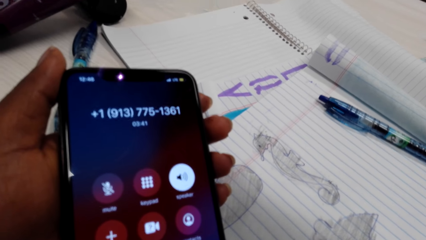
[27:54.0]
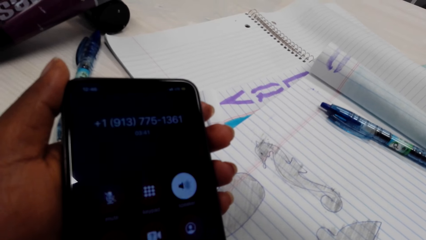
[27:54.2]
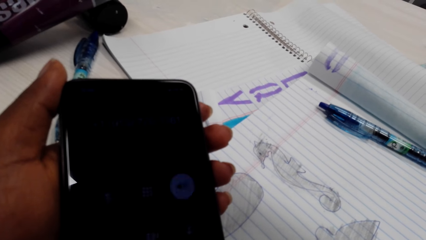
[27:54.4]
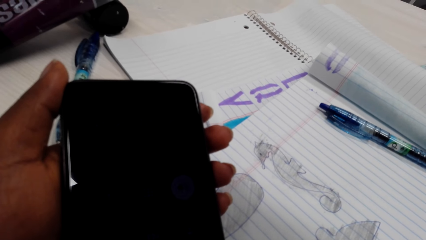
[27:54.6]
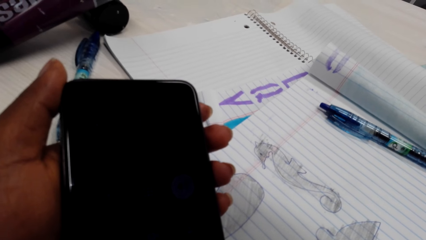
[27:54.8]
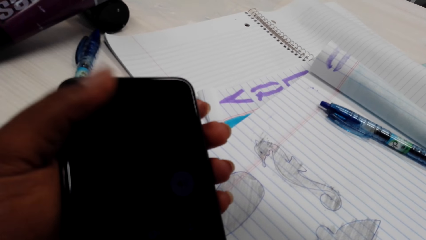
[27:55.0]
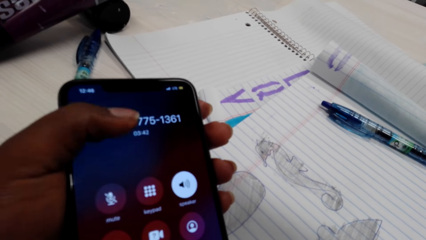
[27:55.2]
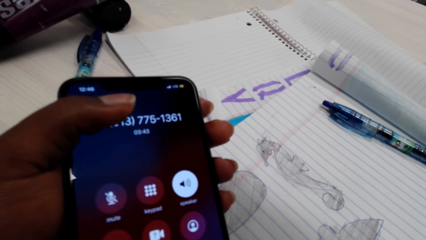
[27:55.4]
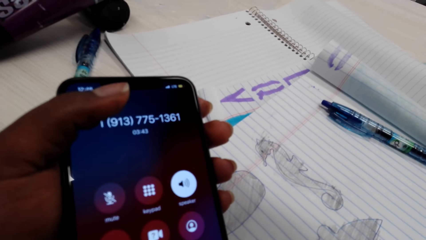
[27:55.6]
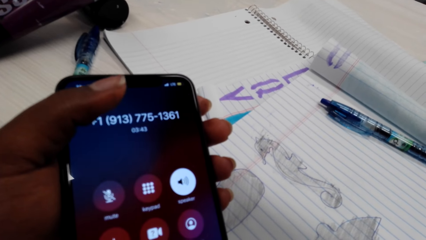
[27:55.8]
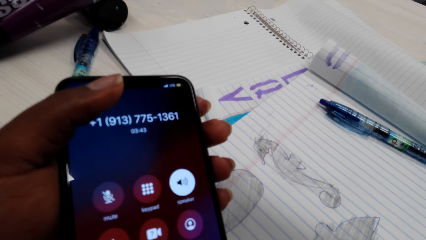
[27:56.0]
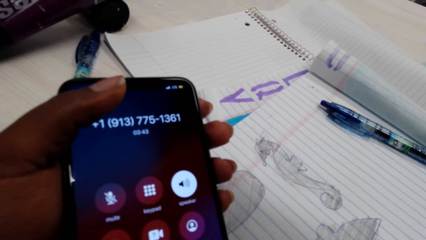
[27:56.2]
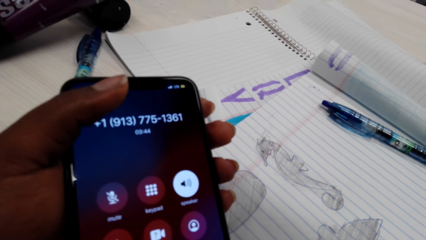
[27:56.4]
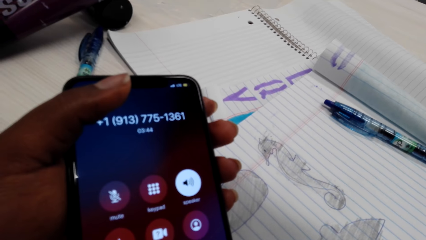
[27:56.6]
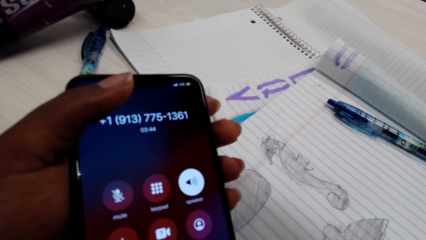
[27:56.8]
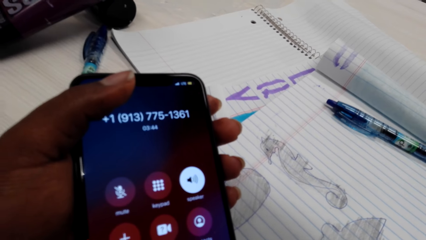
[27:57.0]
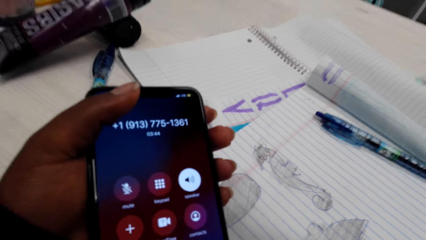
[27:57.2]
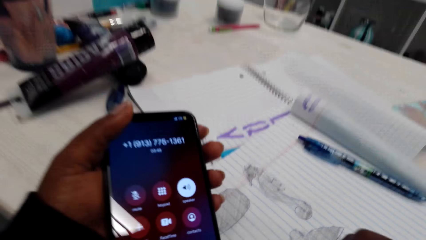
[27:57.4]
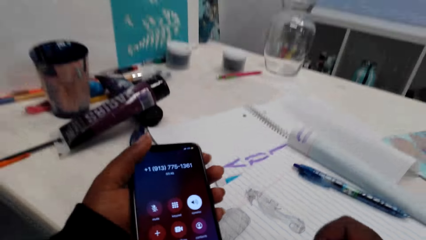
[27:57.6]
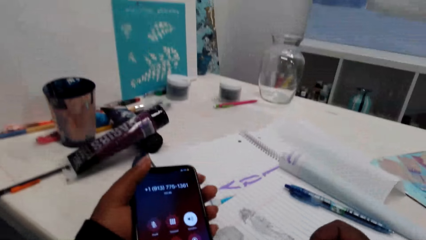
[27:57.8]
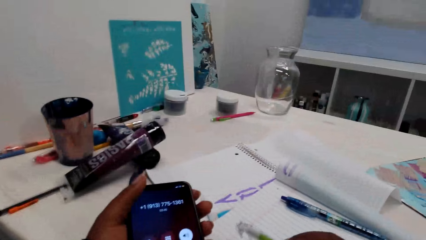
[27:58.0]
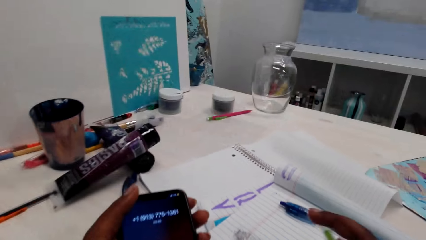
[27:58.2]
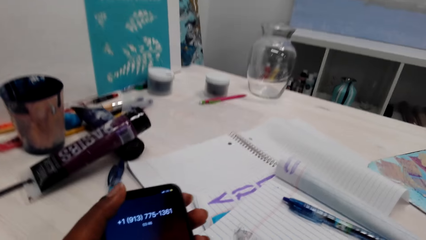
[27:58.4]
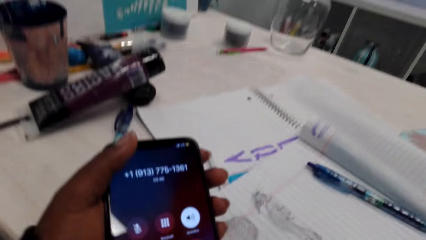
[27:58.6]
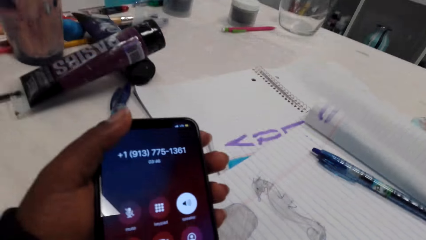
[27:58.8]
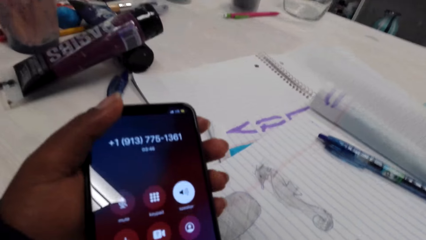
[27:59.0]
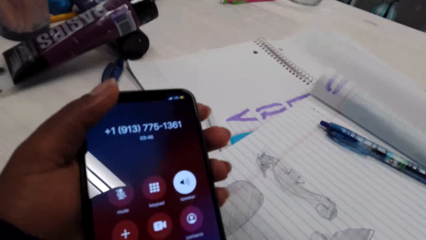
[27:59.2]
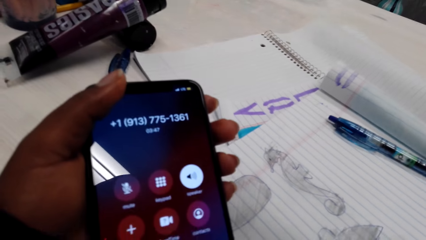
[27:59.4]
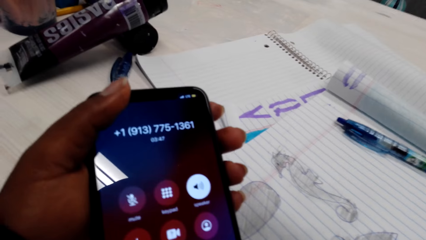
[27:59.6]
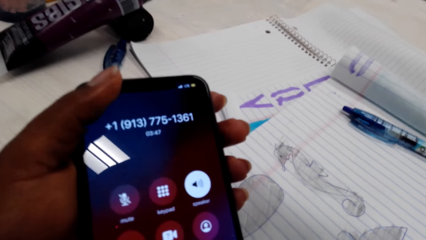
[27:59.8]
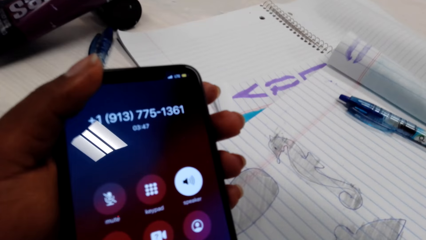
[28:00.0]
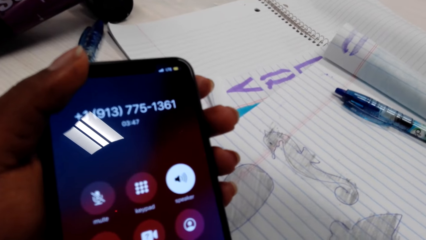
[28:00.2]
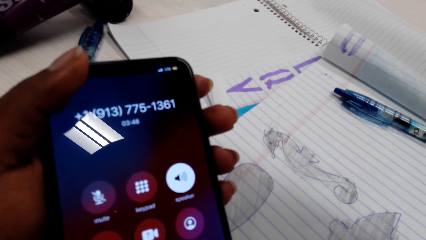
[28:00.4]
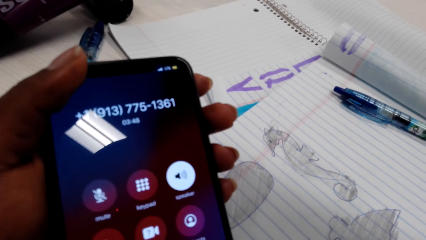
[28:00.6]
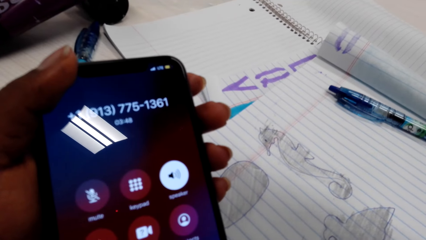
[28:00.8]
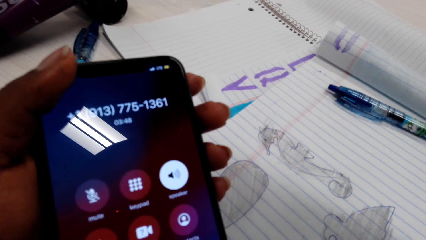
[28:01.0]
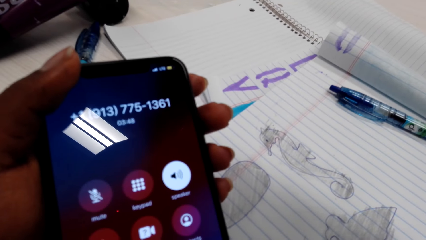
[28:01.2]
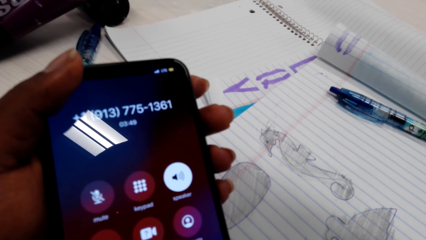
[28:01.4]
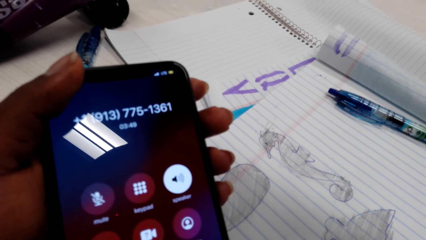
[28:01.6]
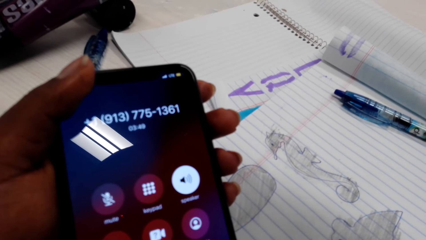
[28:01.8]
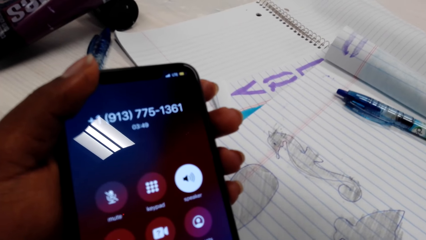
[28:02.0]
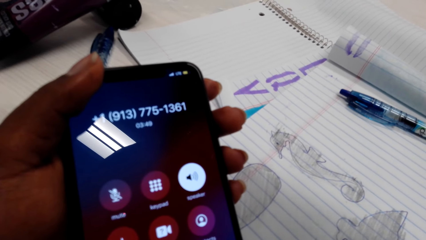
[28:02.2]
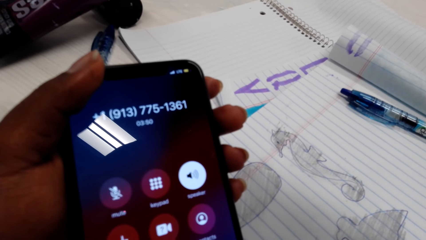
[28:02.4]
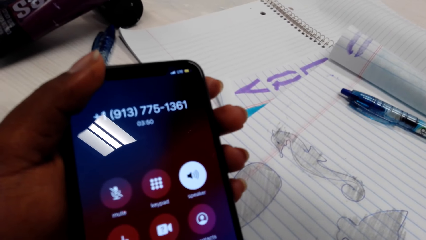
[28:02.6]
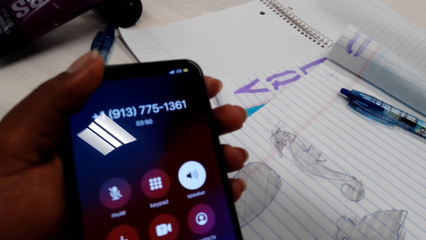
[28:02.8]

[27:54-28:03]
The camera wearer touches a phone screen. They adjust the pencil.

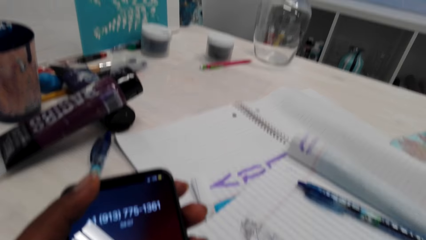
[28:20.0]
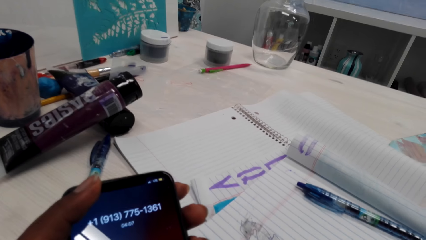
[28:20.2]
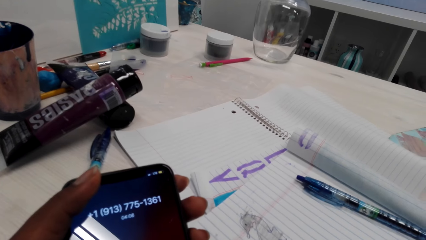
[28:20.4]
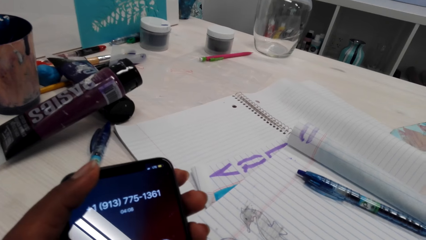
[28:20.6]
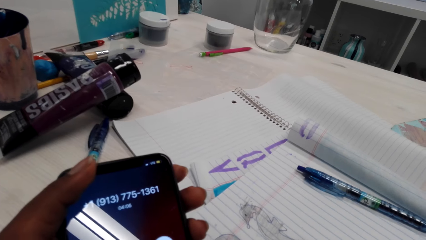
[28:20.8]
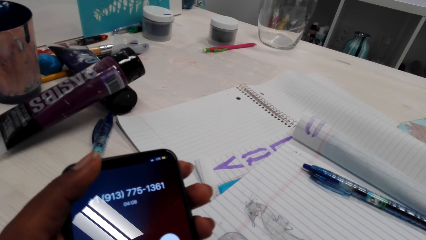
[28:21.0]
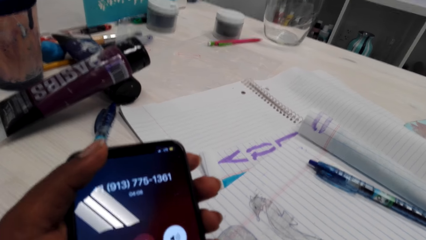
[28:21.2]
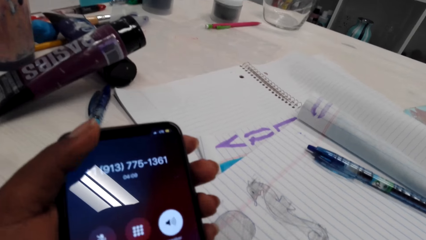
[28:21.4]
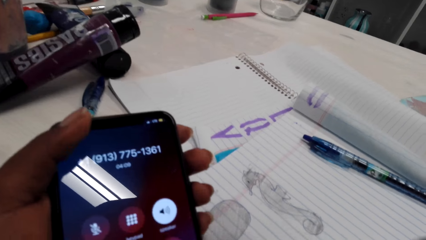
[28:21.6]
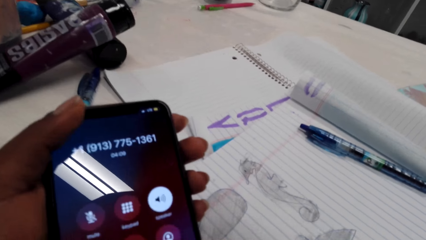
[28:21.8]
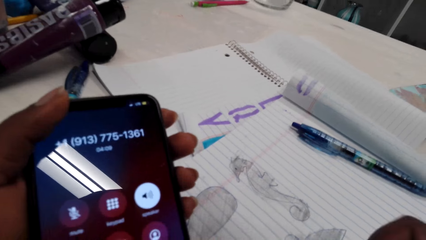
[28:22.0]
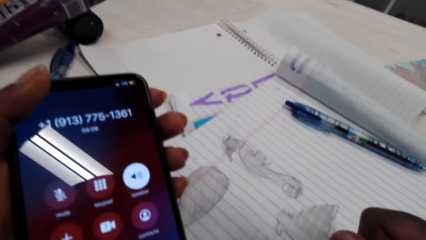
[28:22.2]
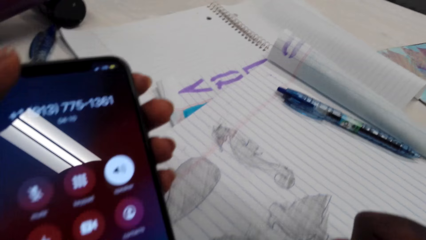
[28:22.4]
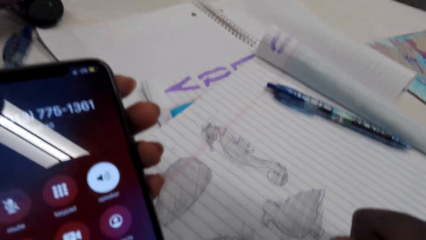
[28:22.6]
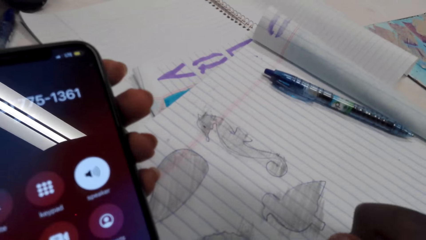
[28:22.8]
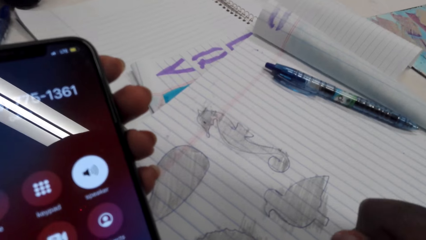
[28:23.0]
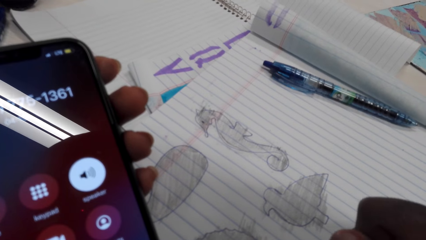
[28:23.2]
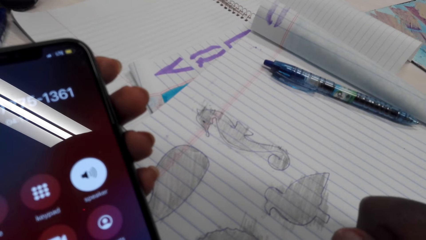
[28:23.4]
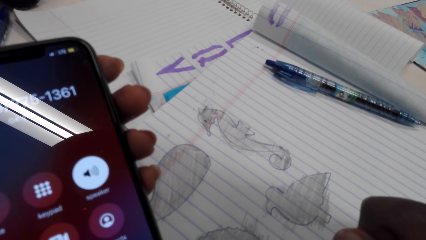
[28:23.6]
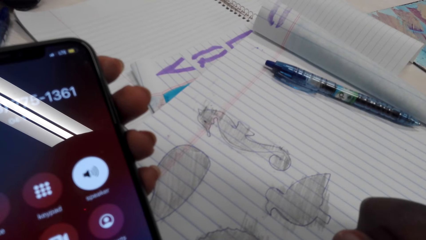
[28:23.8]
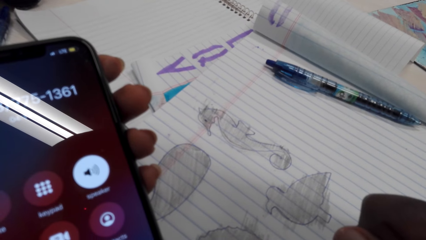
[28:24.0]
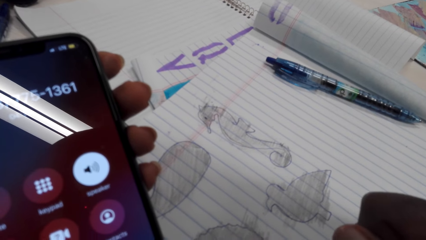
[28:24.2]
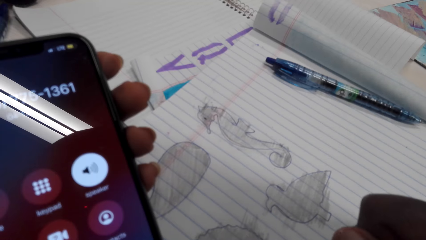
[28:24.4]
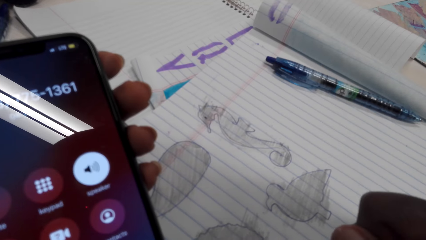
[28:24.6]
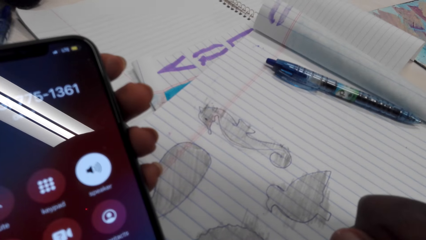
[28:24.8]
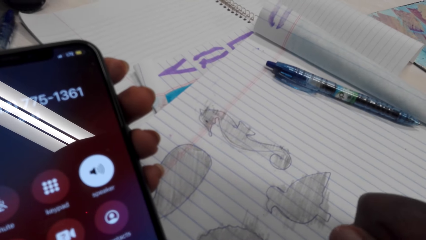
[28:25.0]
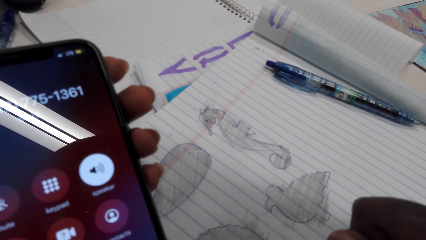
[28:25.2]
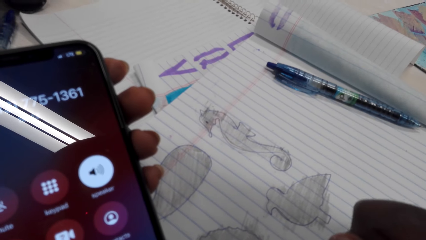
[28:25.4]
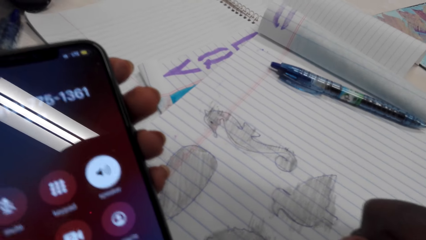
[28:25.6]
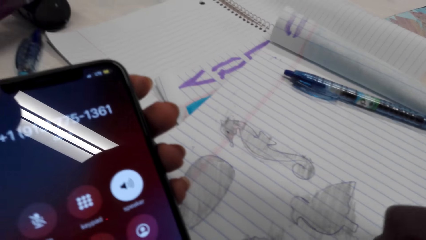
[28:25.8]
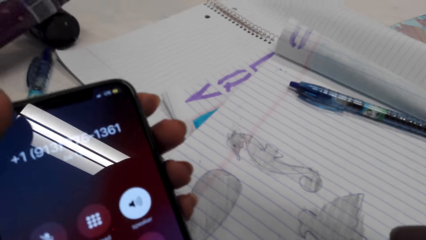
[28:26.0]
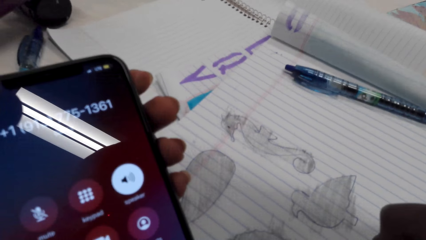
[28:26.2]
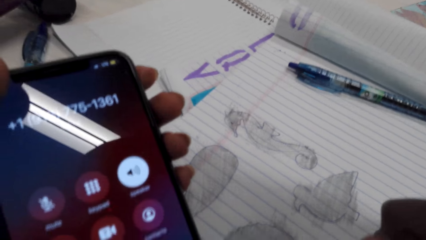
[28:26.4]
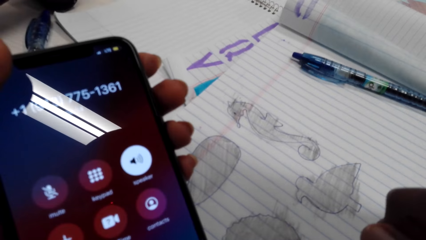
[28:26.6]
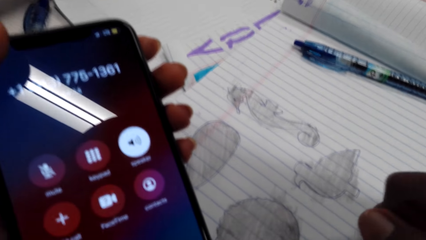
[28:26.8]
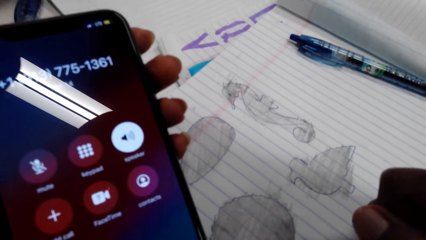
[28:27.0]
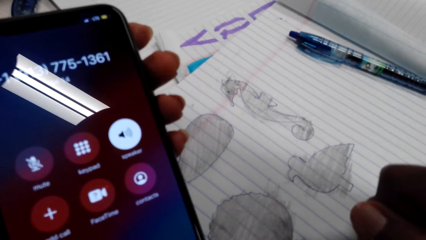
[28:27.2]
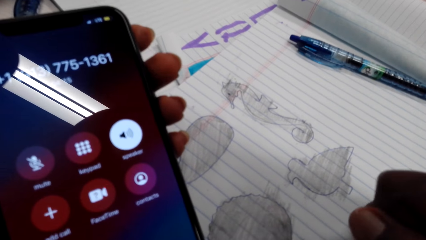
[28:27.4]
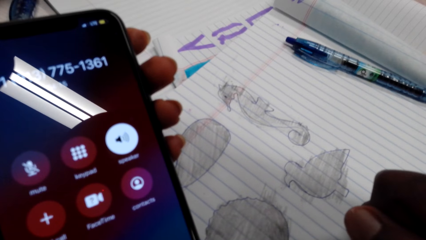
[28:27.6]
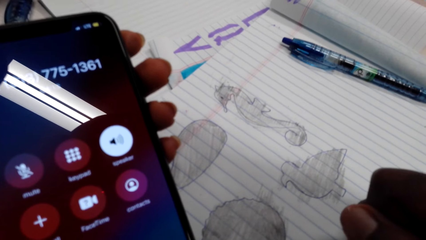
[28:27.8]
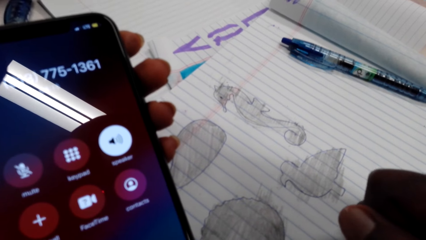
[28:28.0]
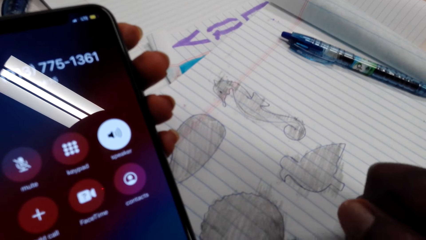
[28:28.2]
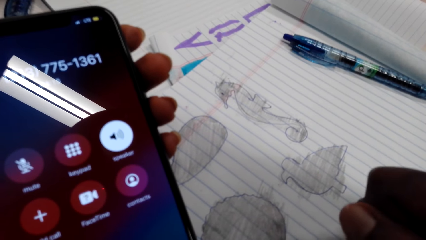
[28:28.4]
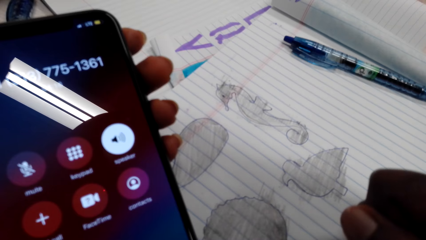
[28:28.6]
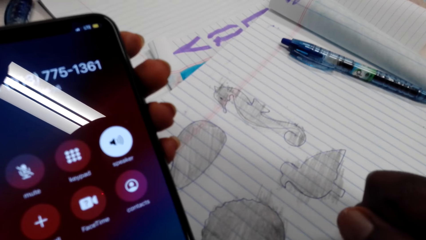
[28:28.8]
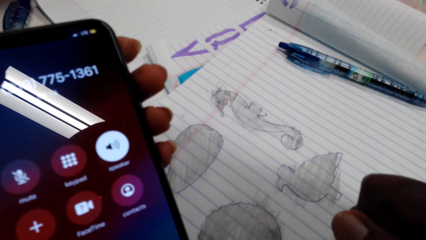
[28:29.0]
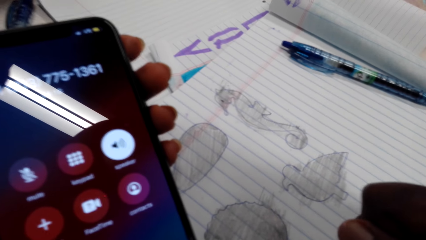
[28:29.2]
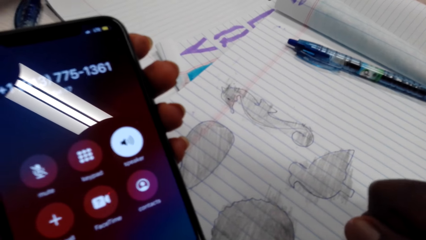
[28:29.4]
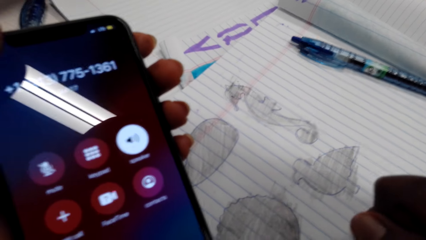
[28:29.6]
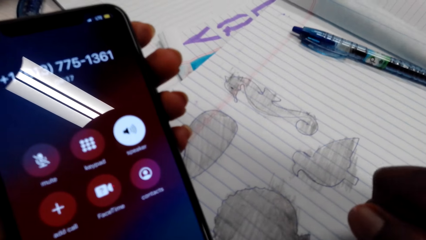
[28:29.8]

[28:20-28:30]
The camera wearer colors on a picture with the pencil.
